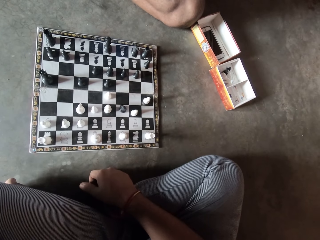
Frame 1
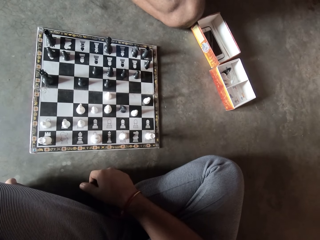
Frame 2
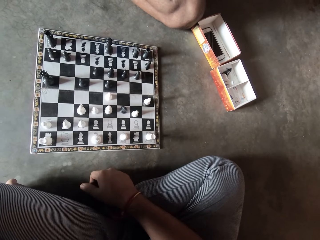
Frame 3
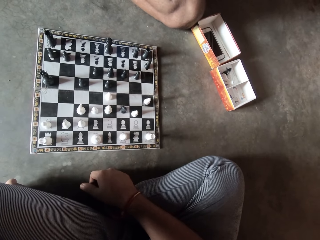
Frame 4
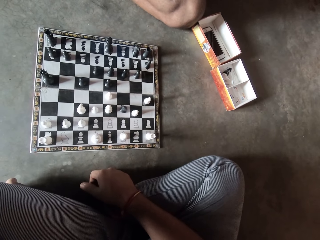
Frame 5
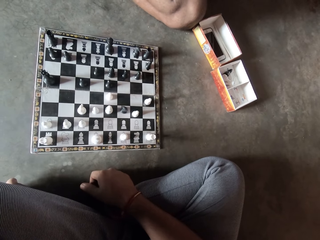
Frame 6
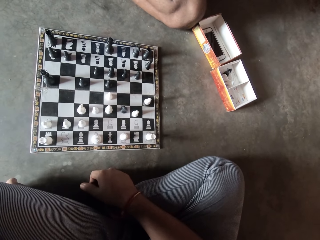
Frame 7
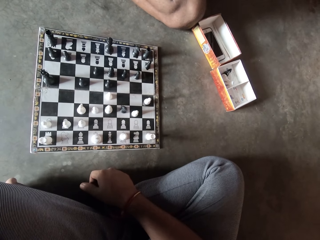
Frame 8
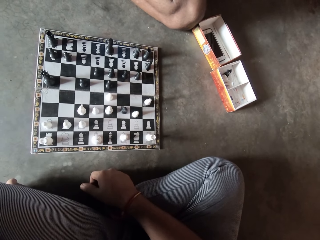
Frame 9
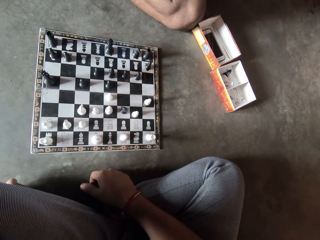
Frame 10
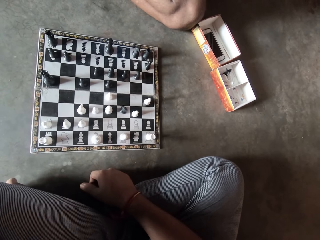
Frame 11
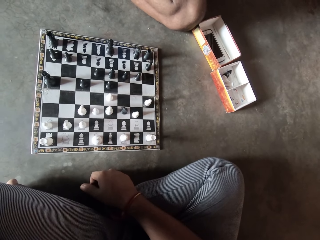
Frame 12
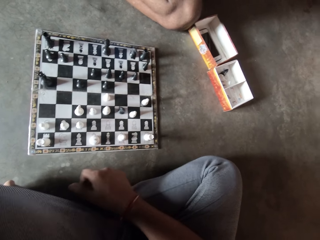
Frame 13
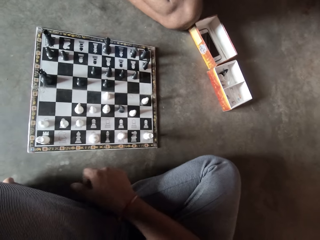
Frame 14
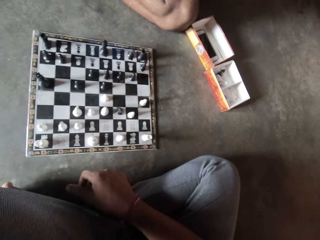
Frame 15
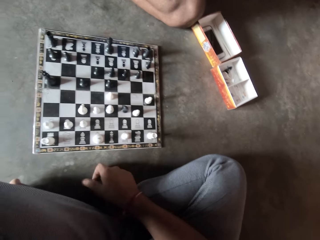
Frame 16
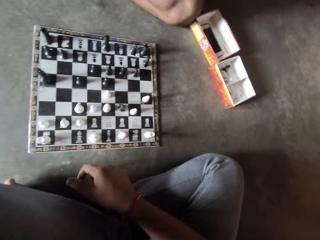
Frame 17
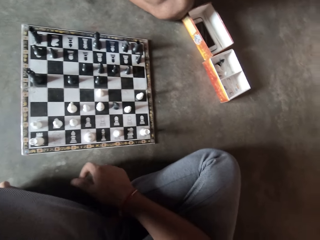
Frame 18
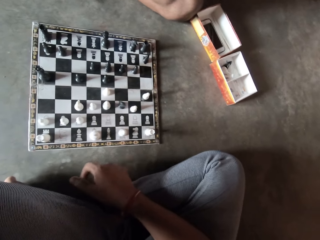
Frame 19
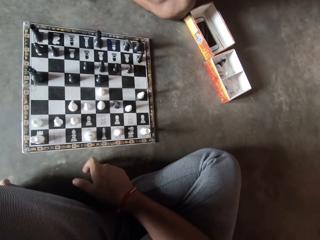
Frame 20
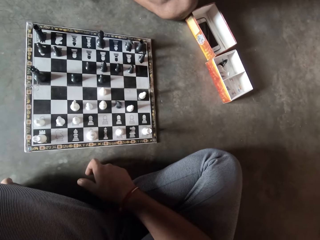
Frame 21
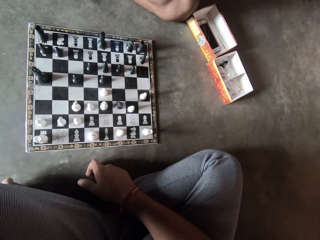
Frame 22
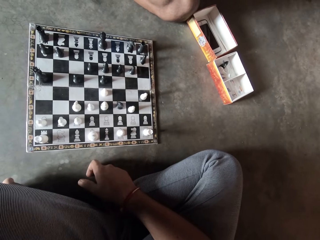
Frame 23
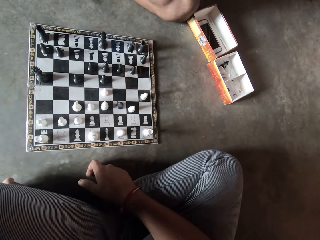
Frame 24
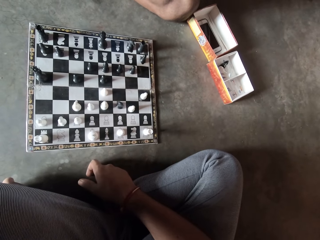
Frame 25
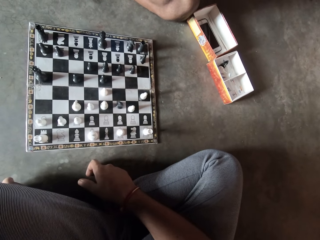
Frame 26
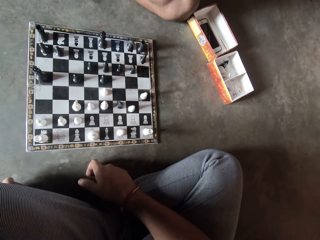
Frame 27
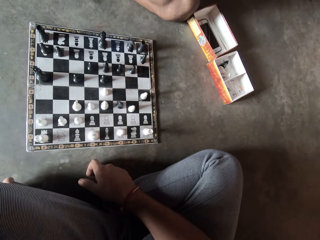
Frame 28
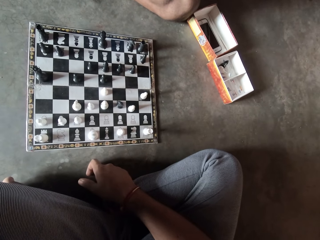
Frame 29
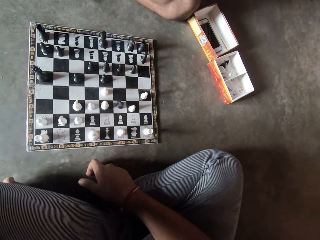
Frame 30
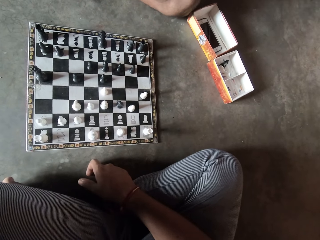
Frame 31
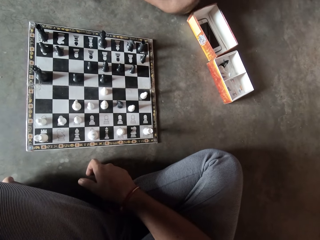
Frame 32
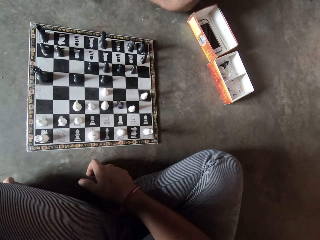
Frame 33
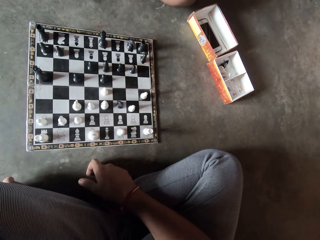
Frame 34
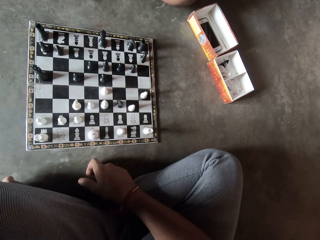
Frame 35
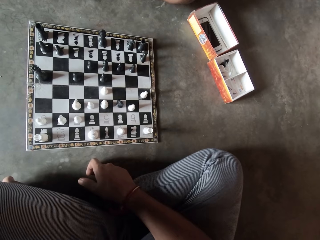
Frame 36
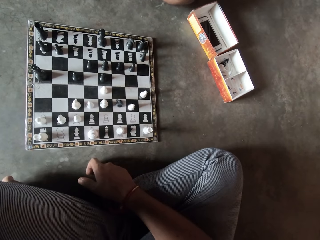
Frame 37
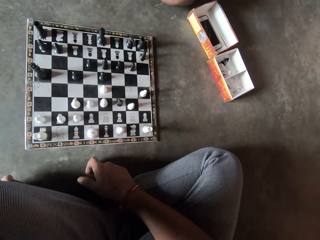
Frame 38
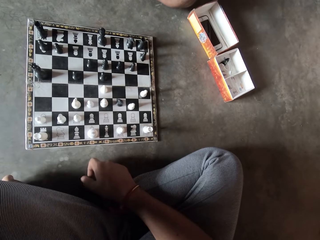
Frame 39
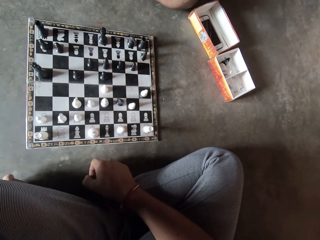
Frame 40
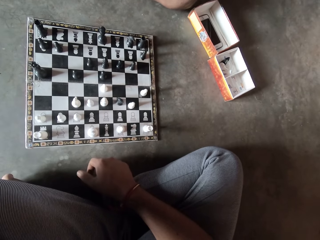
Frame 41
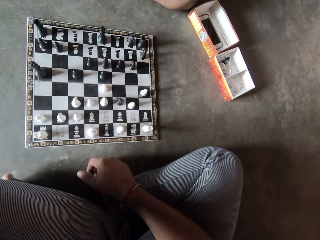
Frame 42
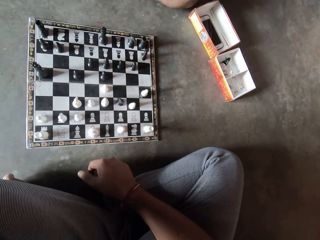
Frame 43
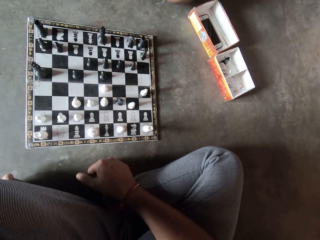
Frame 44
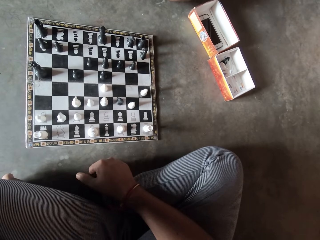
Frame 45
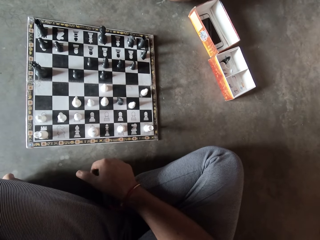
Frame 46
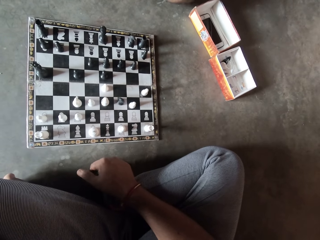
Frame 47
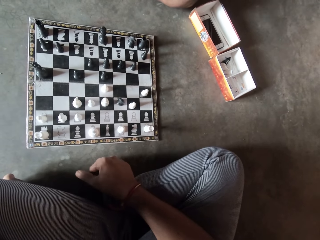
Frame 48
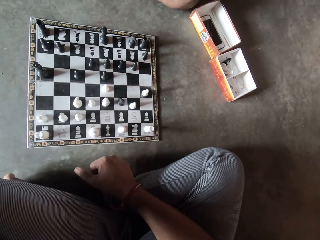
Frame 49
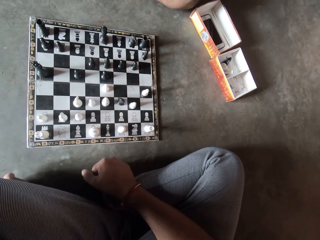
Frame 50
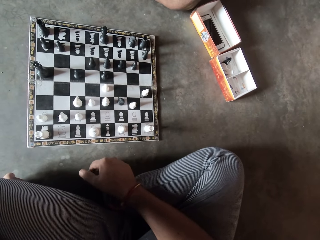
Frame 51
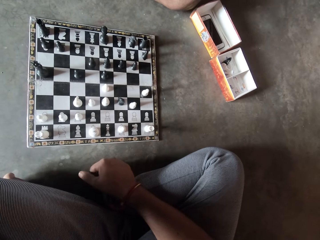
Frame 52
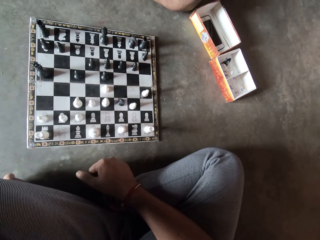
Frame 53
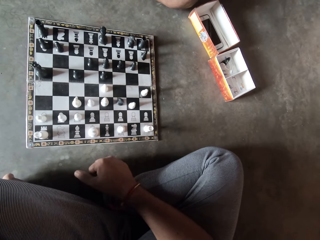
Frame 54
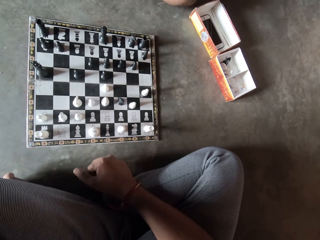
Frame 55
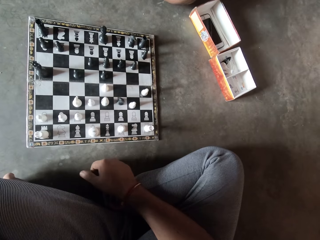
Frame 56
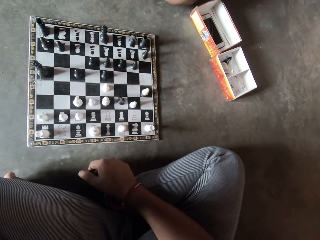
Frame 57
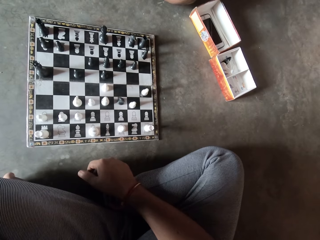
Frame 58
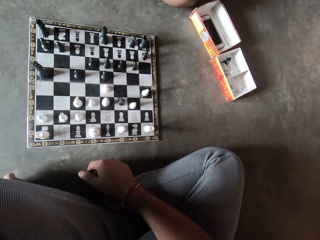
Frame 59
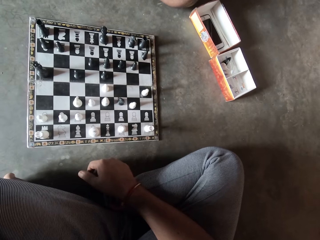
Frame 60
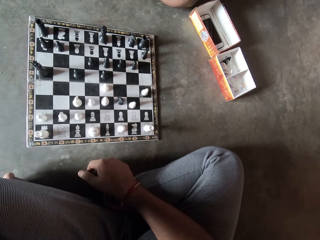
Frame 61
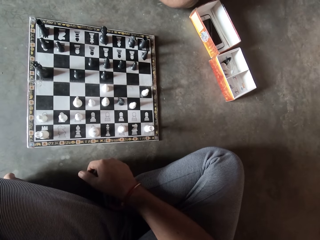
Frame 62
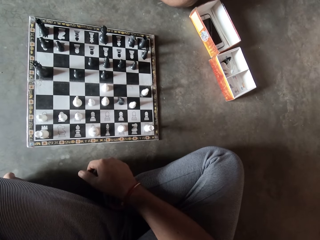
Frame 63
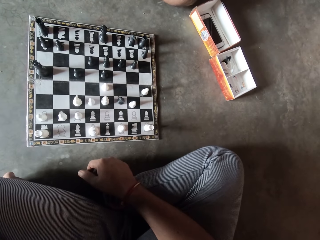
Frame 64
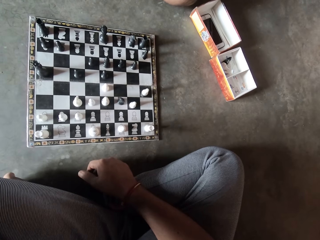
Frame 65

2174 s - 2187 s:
The camera wearer taps his right hand on the floor. He hits the floor with his fist. He folds his fist.

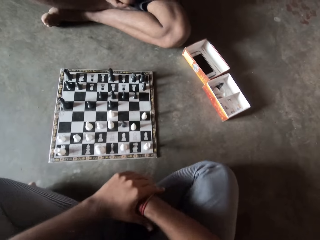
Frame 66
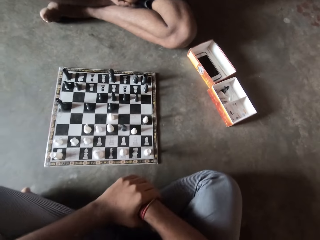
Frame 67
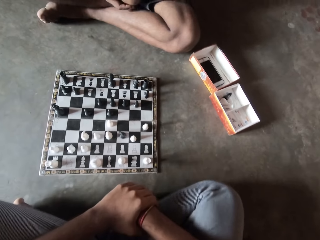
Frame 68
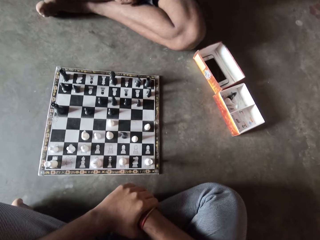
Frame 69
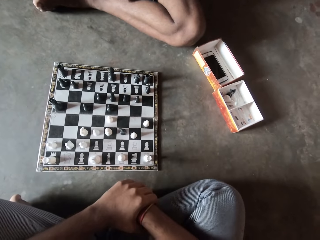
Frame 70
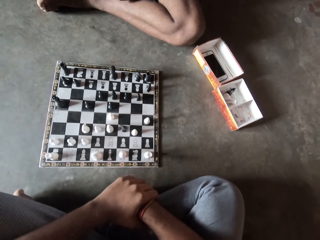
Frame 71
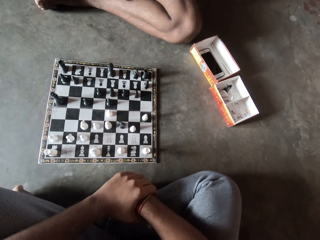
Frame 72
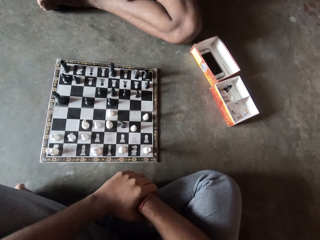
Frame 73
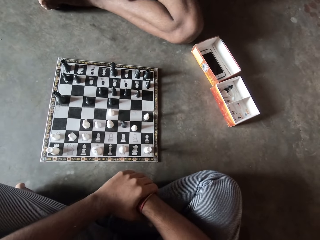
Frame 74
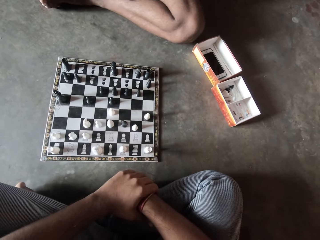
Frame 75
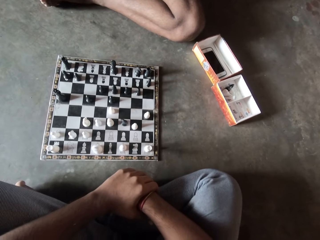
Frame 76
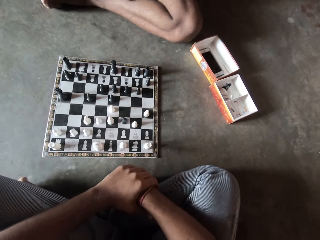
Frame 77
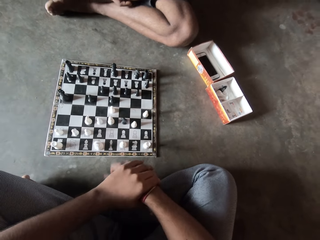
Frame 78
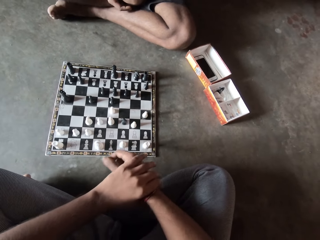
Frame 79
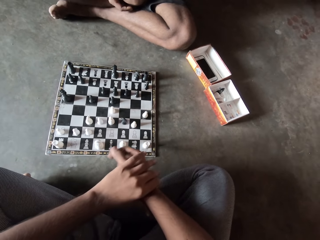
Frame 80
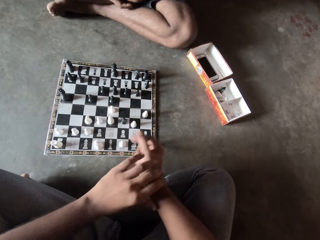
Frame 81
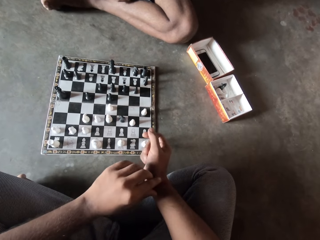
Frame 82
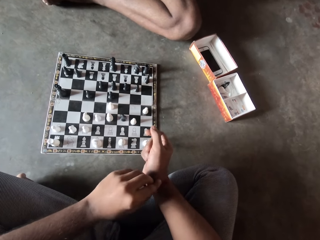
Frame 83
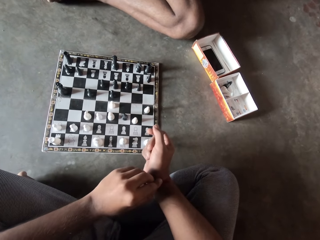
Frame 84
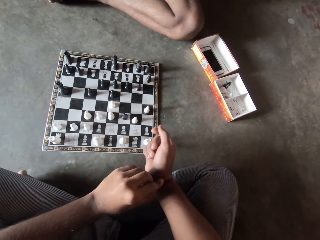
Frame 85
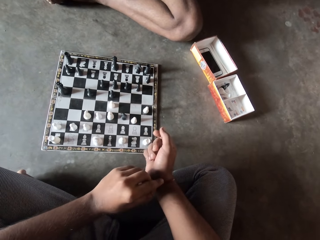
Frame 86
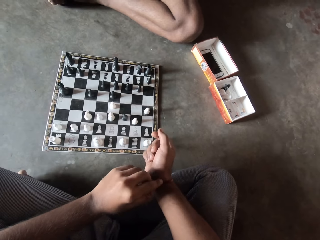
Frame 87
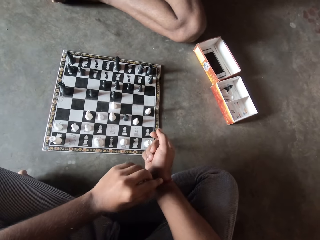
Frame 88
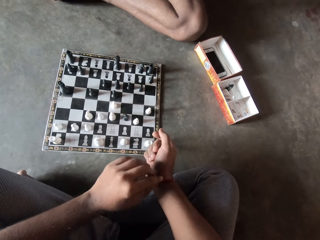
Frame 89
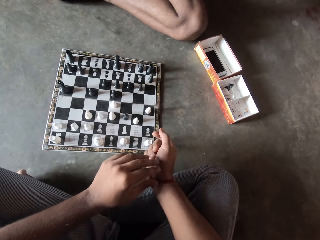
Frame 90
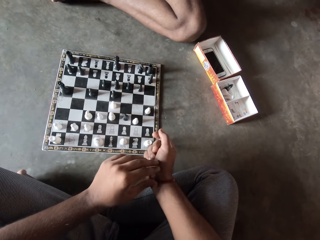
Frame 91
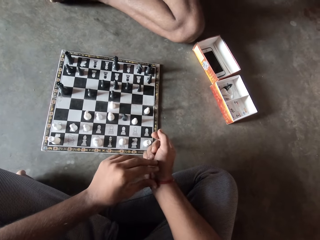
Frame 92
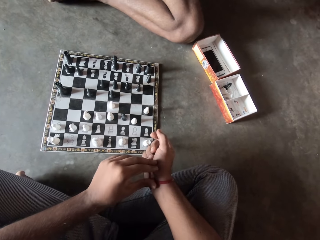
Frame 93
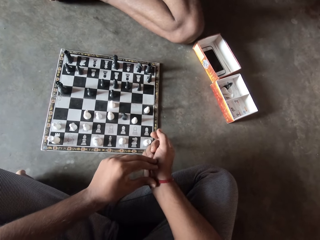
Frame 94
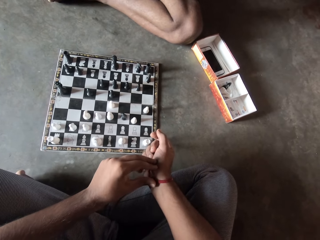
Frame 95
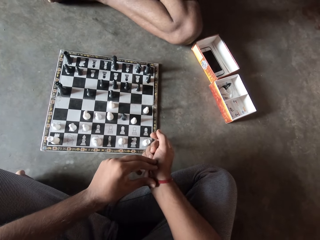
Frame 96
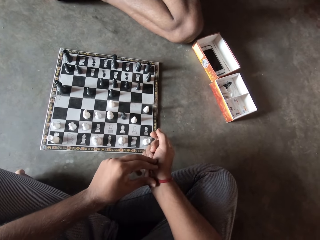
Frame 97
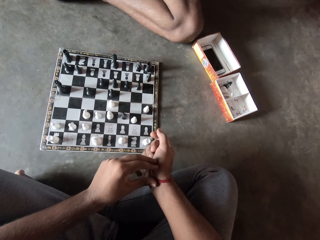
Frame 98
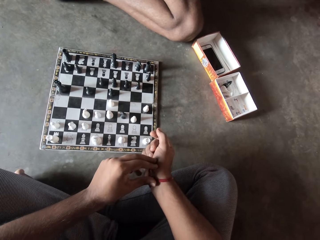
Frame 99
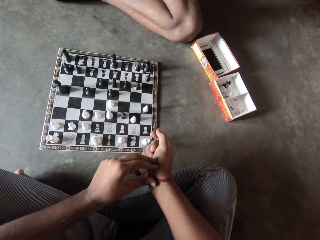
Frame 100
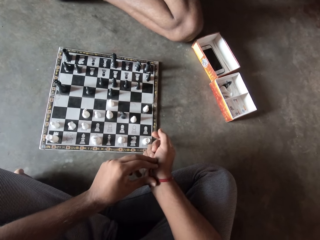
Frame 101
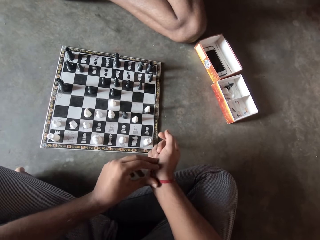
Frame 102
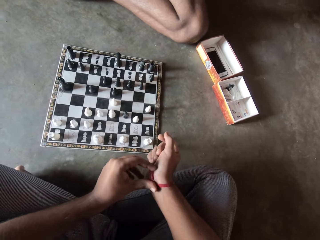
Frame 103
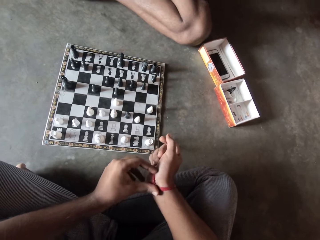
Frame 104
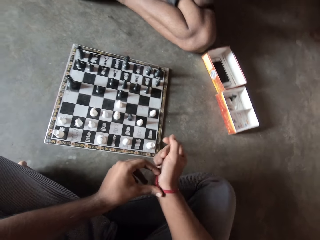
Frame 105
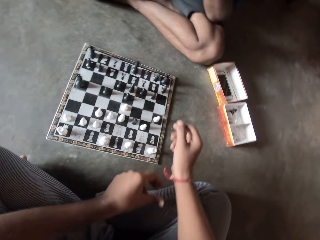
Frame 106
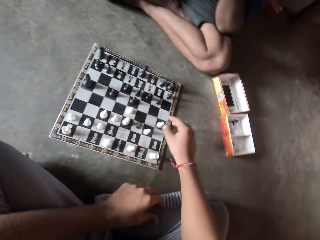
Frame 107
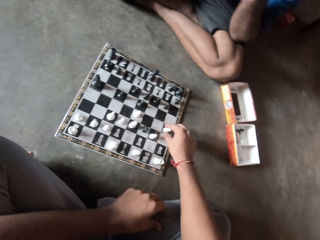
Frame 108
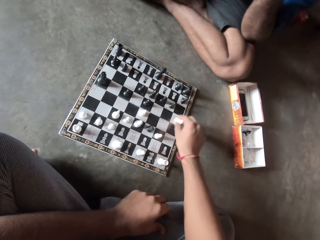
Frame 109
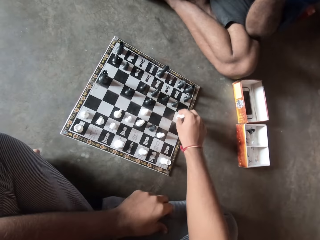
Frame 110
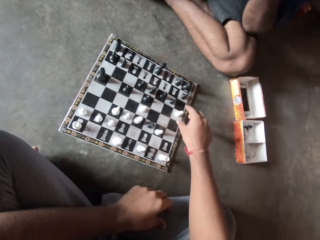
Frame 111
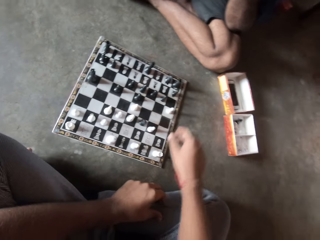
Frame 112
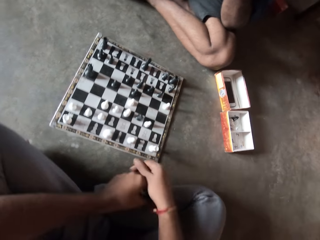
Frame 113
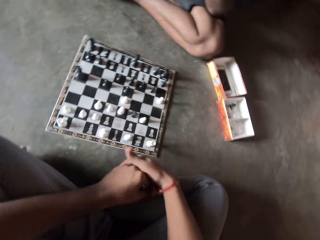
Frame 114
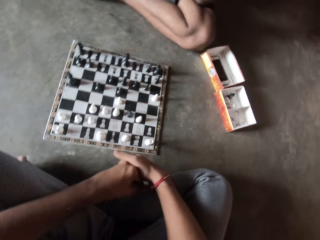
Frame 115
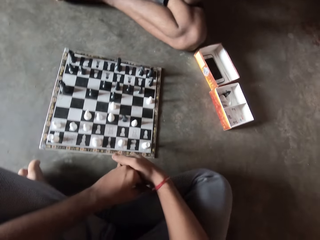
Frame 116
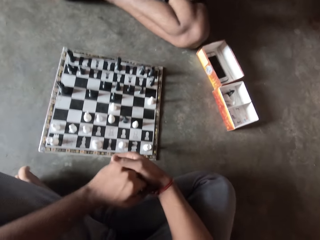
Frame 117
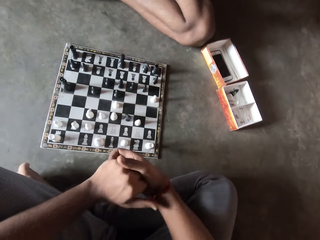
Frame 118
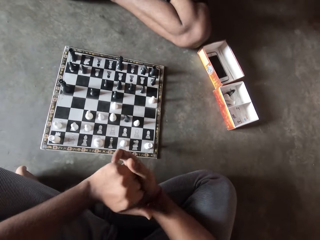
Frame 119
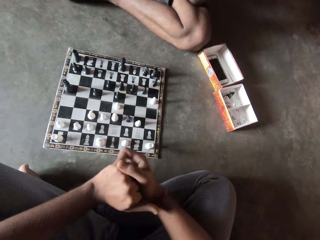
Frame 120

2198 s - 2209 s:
The camera wearer puts his left hand on his right hand. He holds his hand. He holds his wristband. He plays with the rope in his right hand with his left hand. He moves a white chess piece on the chess board. He pulls his hand off the chess piece.
